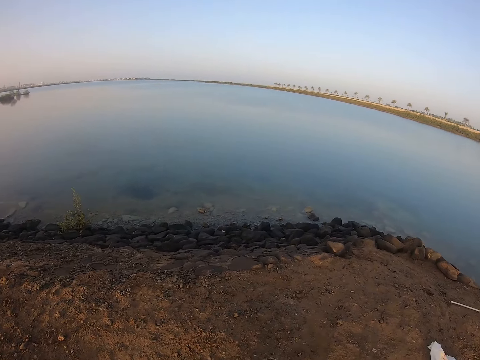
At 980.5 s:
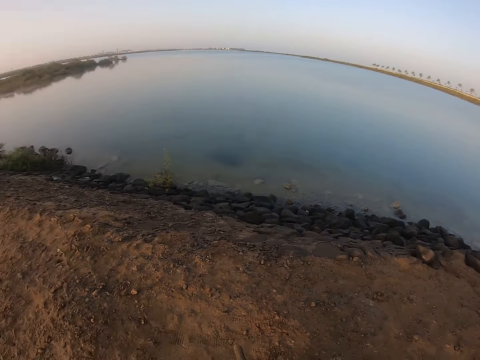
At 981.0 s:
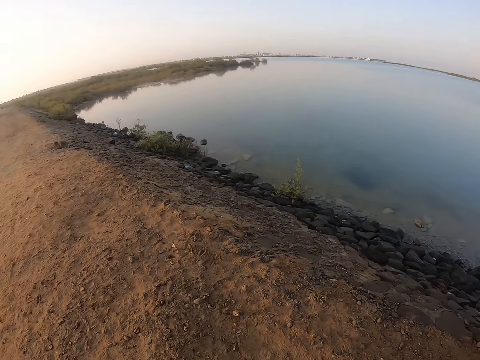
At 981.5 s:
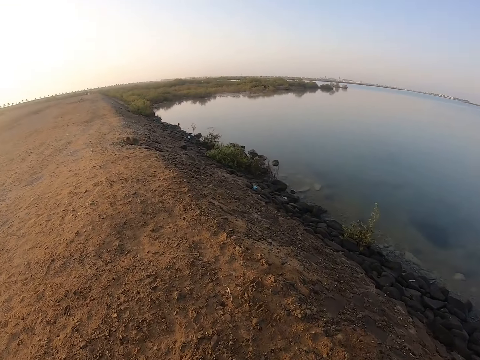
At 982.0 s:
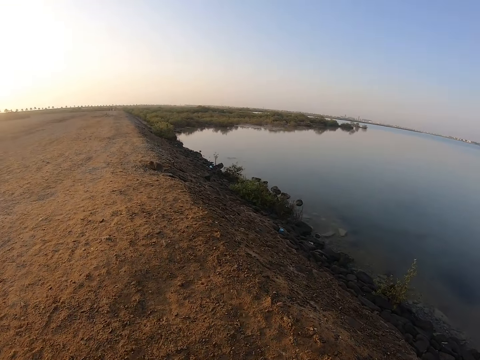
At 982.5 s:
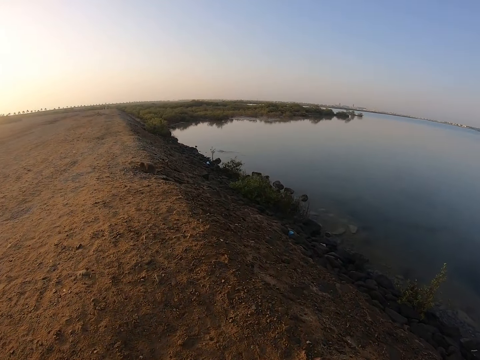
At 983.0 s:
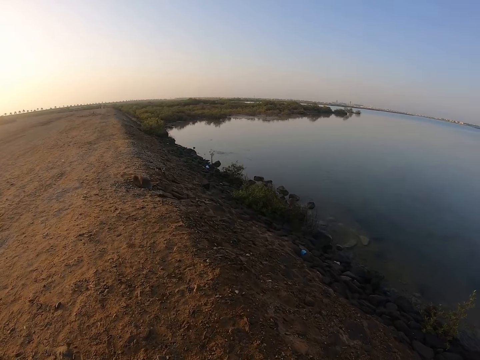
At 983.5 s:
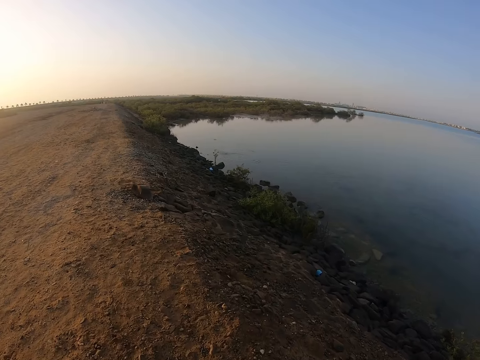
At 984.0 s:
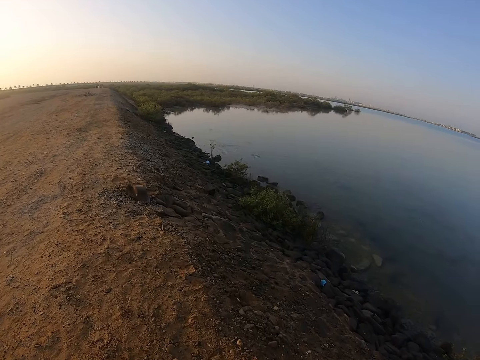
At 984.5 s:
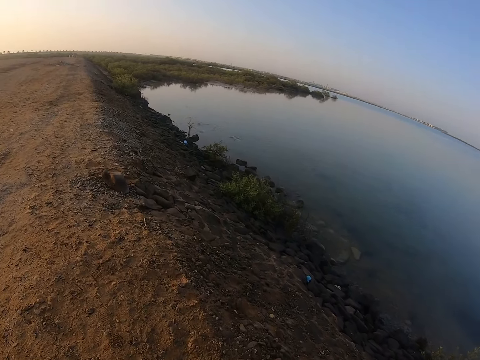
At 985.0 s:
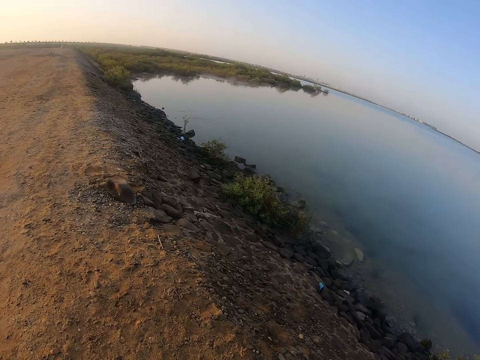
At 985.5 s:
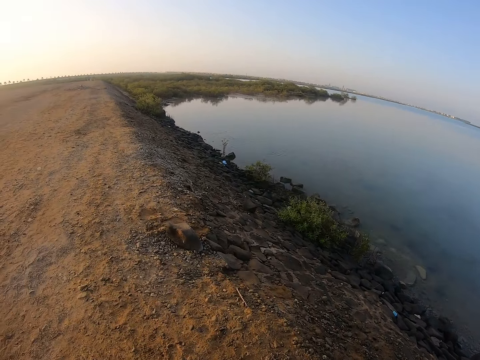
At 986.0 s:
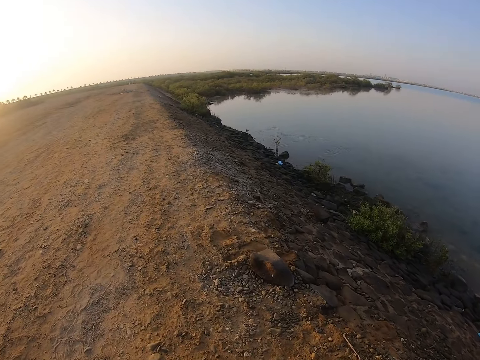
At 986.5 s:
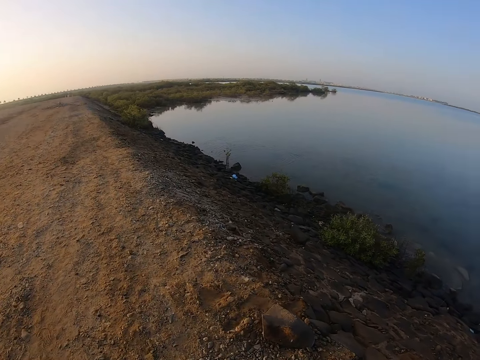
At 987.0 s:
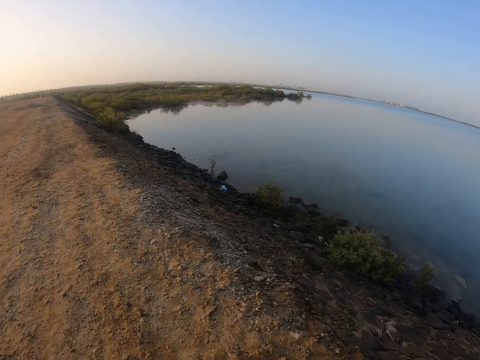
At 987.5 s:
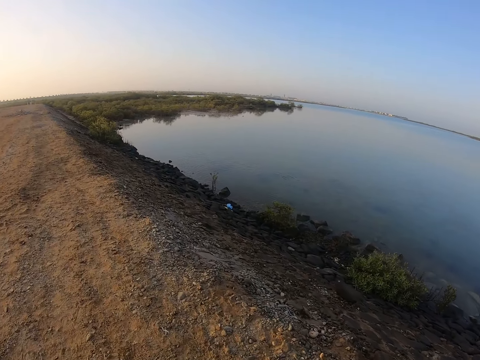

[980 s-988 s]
The camera wearer rides the bicycle.

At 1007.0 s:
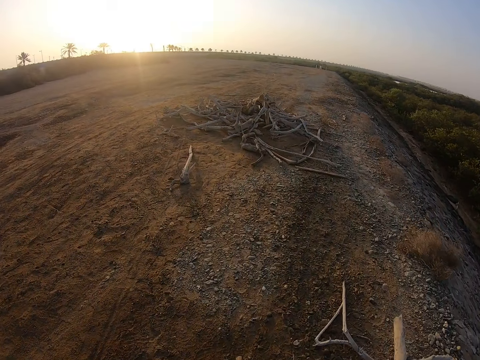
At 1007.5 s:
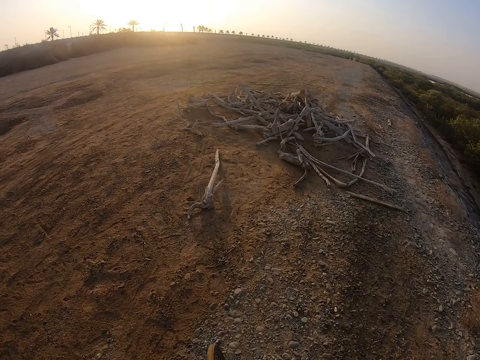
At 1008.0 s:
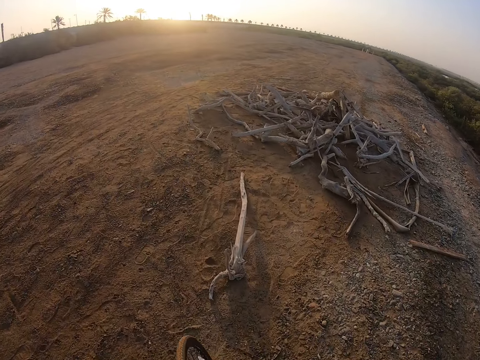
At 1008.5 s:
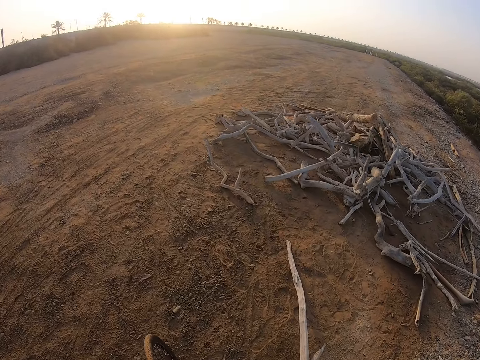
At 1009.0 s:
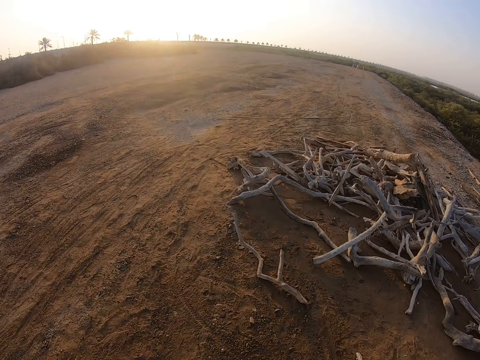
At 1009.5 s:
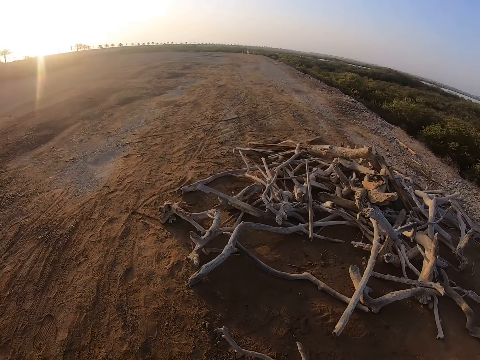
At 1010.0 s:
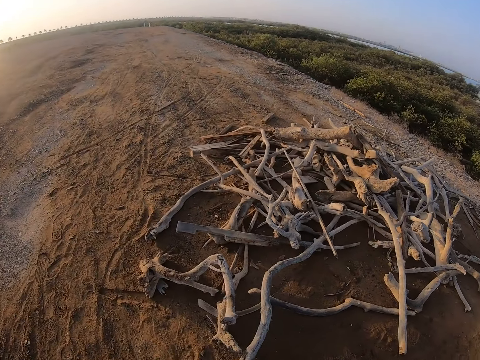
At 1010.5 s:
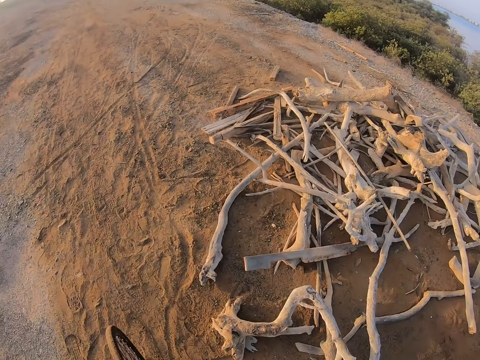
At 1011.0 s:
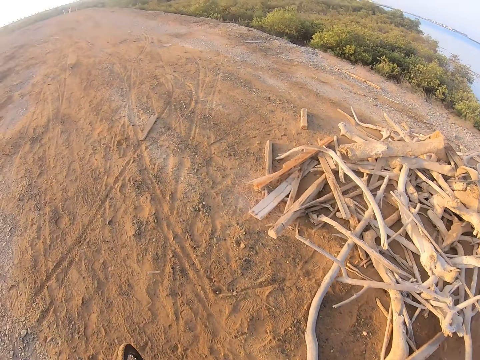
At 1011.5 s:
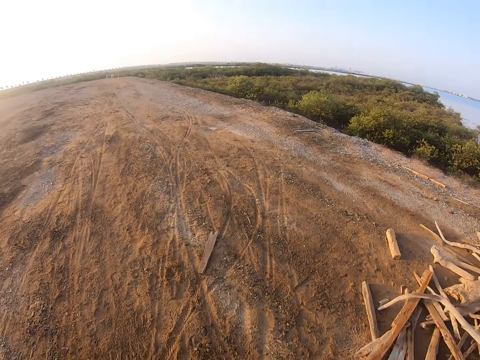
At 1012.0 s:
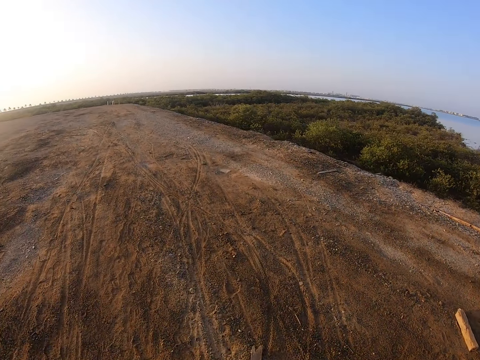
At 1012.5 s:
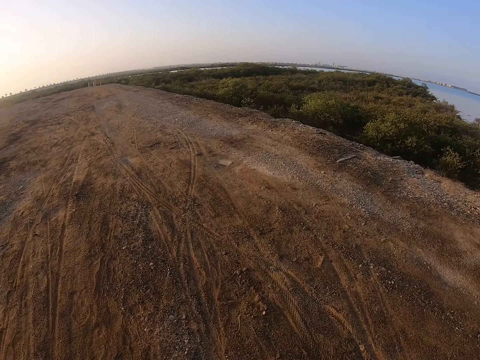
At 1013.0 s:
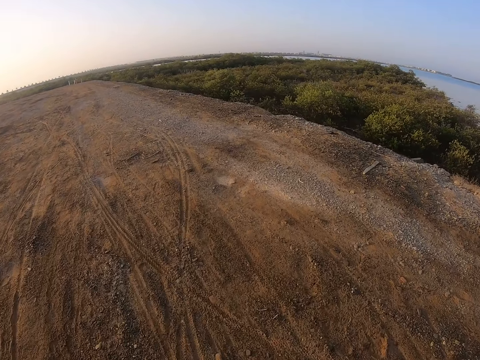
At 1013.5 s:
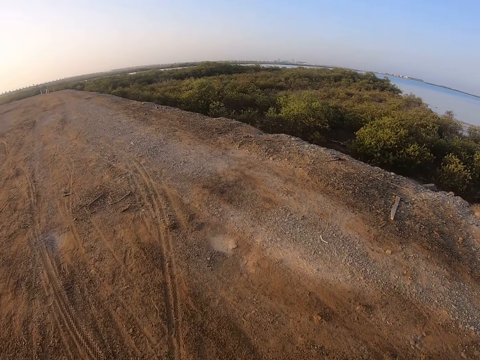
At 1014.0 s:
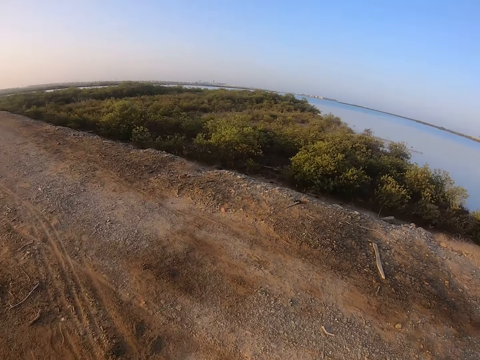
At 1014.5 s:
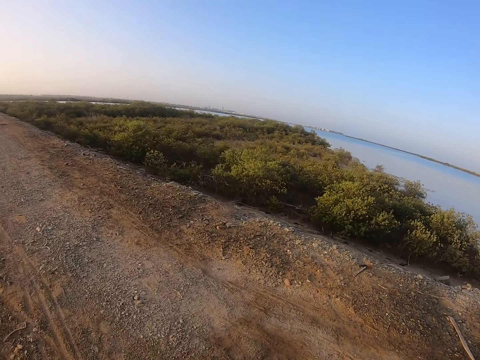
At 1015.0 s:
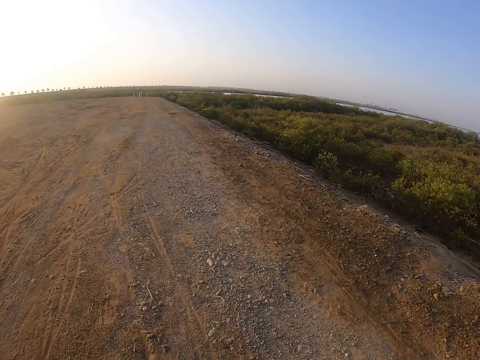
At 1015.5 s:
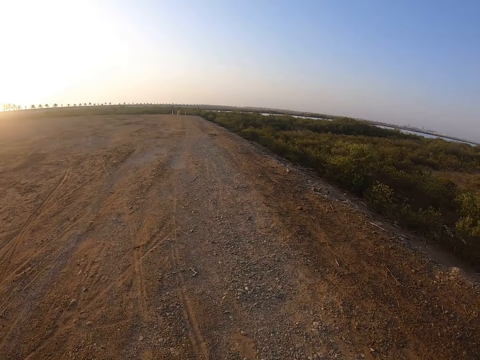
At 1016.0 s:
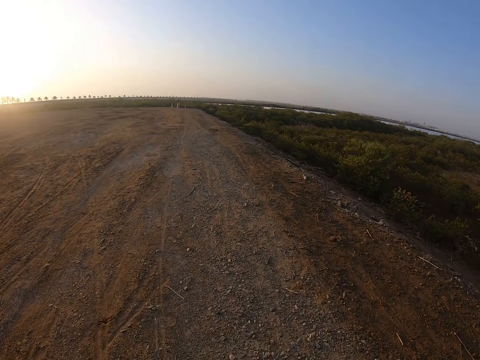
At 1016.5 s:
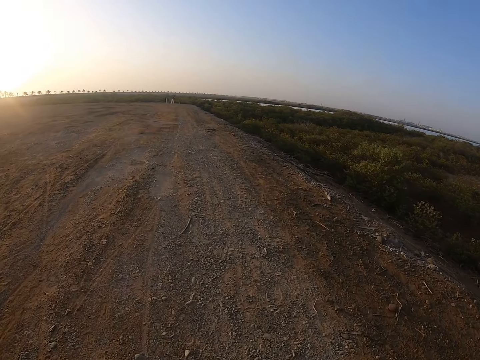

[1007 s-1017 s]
The camera wearer looks at the logs. They look at the road.

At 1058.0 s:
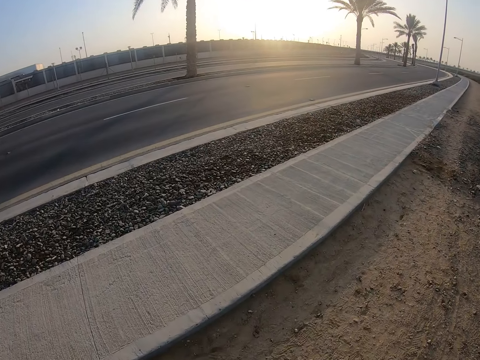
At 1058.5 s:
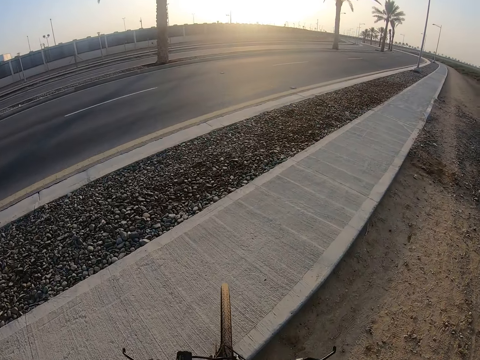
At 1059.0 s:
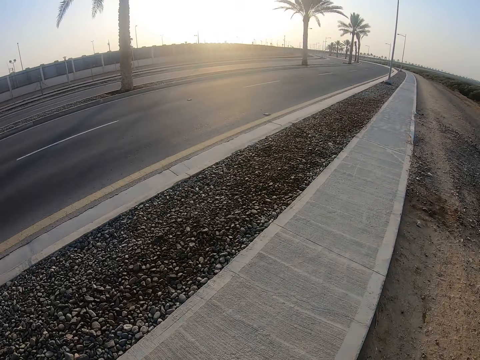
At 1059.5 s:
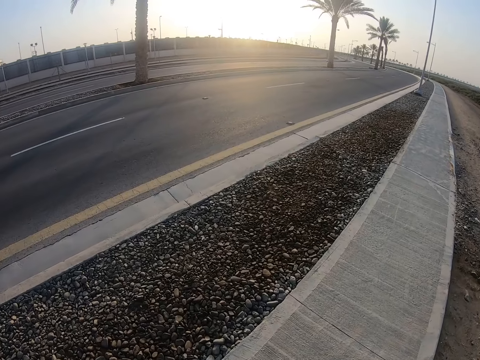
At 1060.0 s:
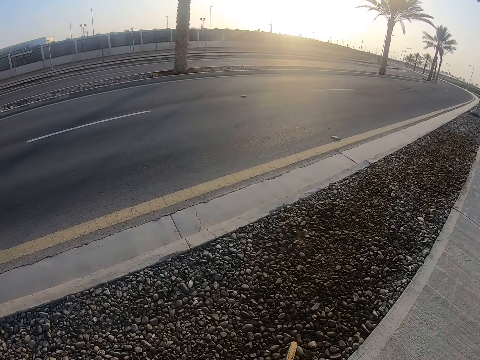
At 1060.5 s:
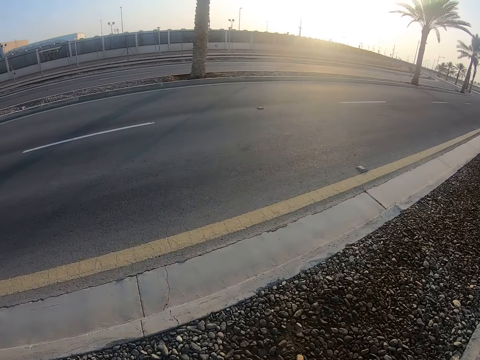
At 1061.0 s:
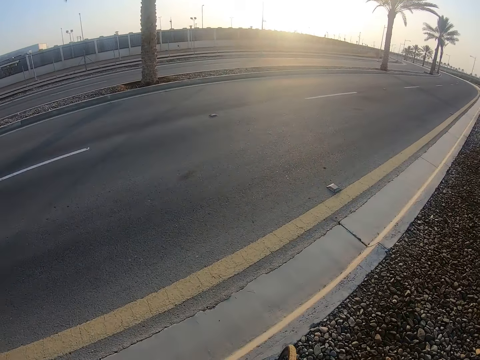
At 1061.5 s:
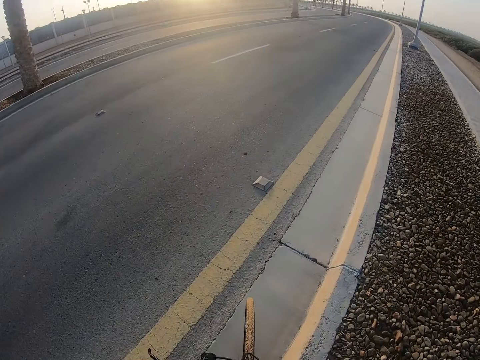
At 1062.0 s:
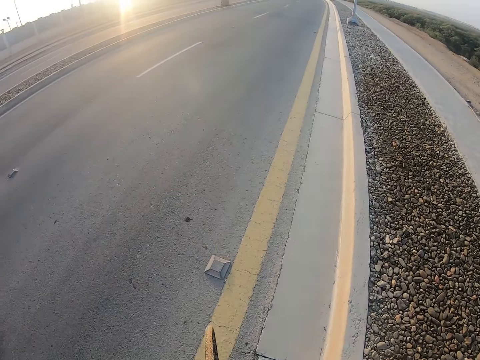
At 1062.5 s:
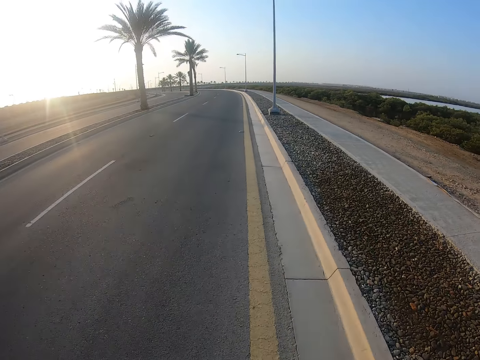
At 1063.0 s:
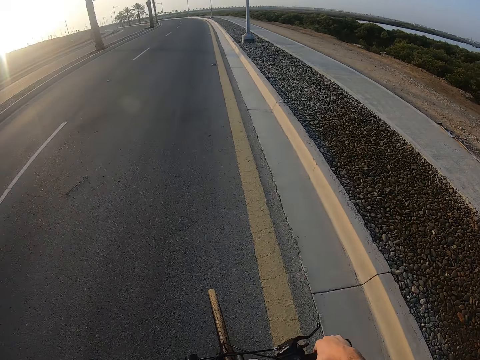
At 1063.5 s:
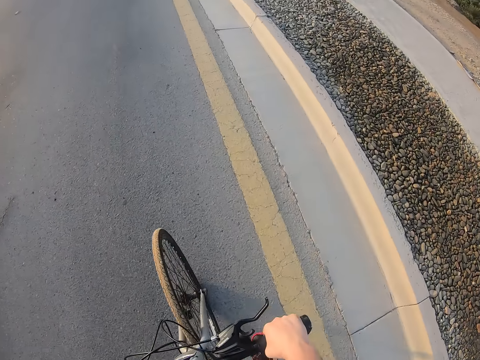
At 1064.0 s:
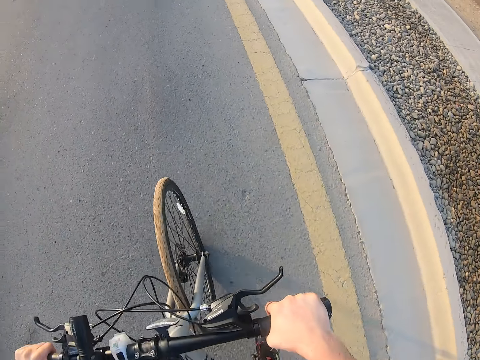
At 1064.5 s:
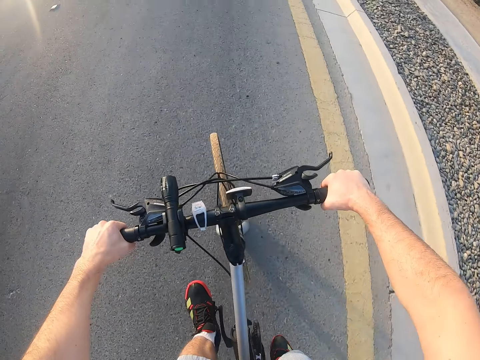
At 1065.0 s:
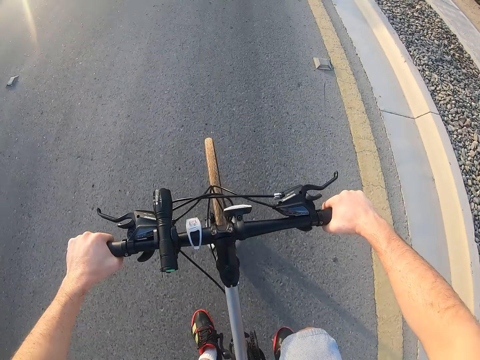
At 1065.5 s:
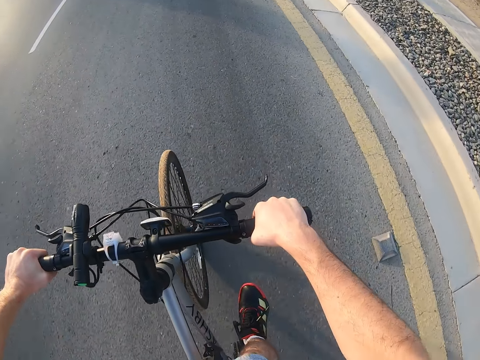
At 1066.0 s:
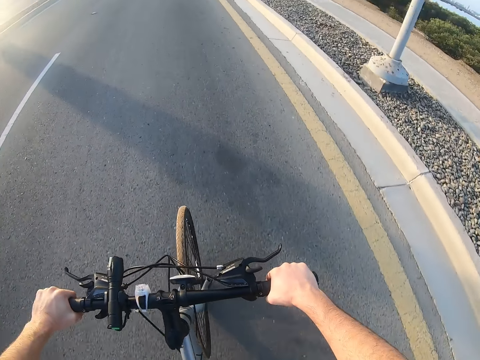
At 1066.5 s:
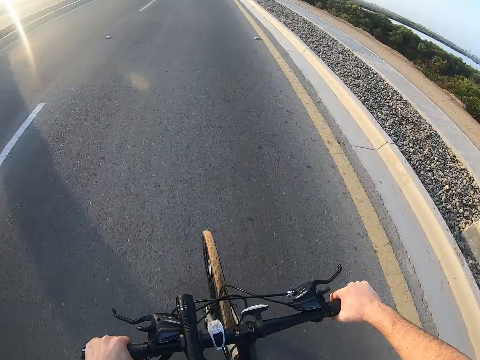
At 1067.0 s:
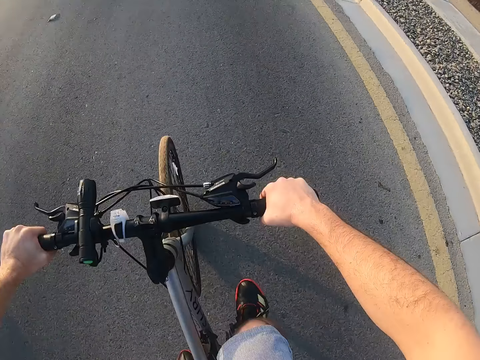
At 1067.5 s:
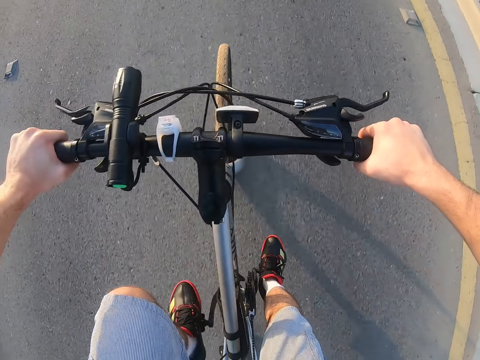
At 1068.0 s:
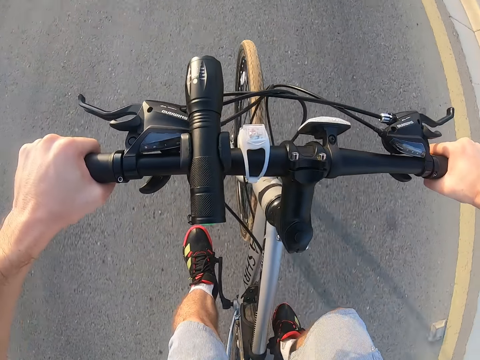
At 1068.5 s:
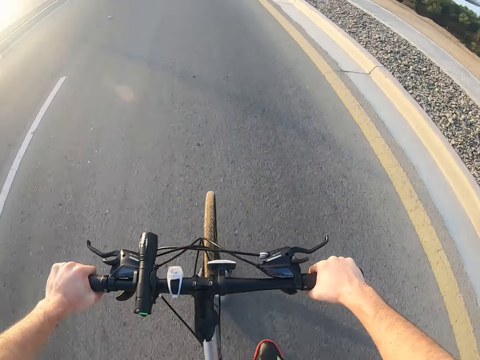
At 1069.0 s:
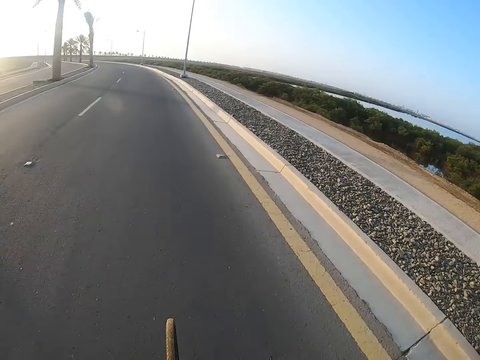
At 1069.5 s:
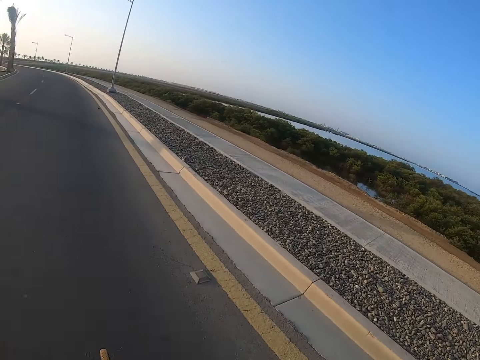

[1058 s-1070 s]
The camera wearer joins the road. He rides the bicycle on the sidewalk. He rides the bicycle on the road. He shows parts of his body. He looks at the bicycle. He hides his body parts.
